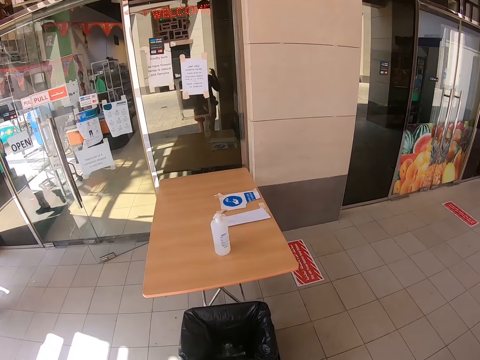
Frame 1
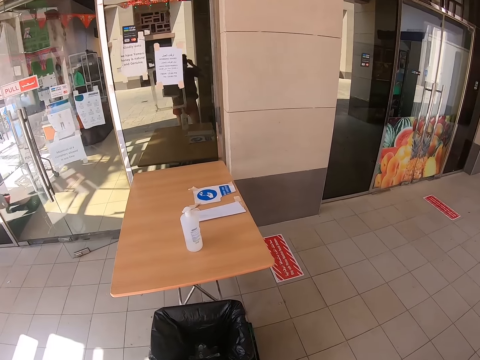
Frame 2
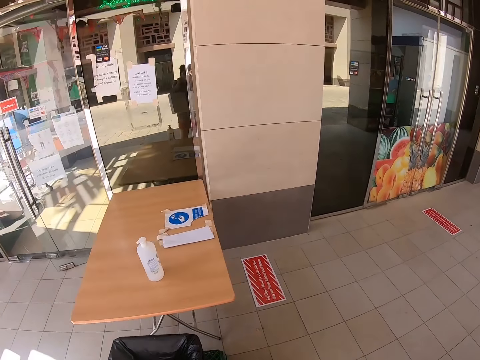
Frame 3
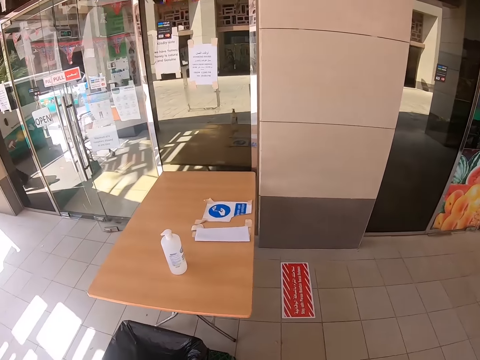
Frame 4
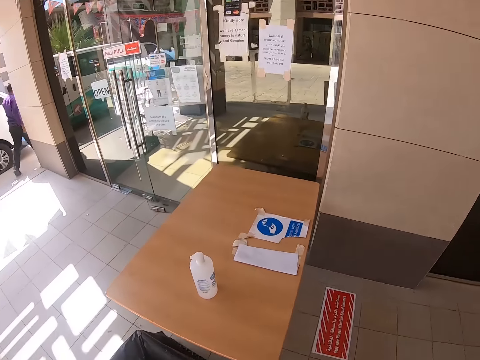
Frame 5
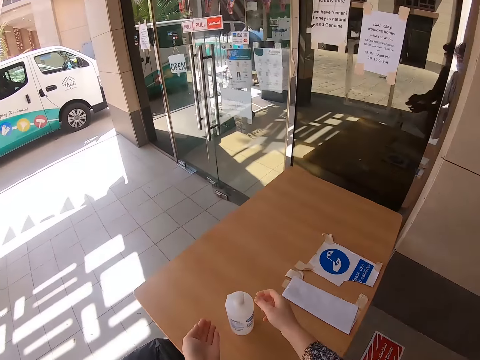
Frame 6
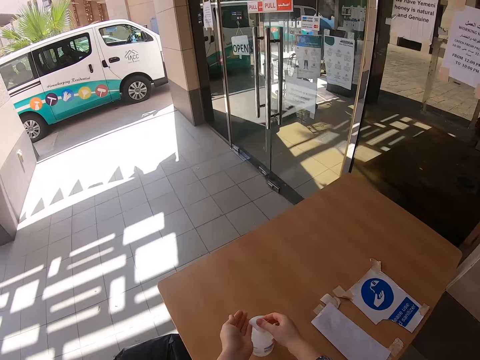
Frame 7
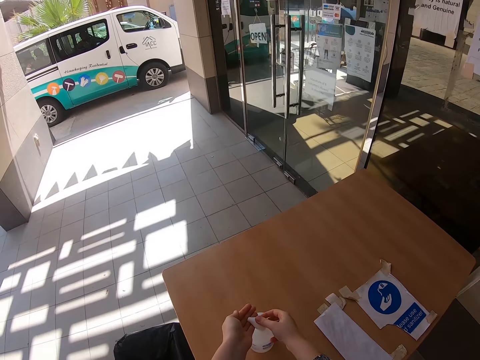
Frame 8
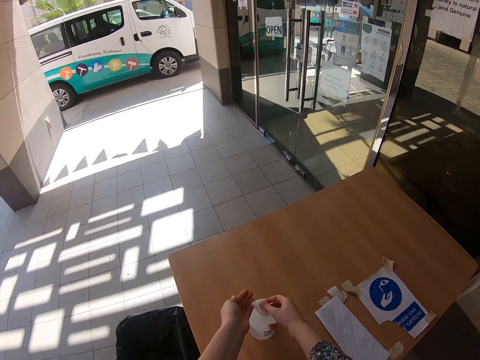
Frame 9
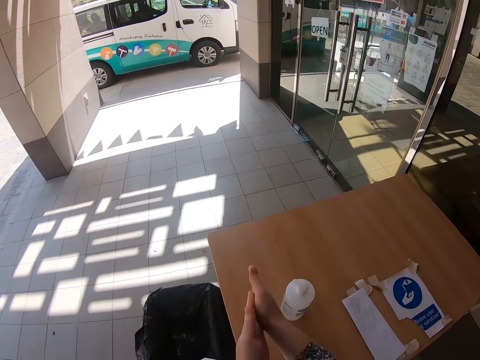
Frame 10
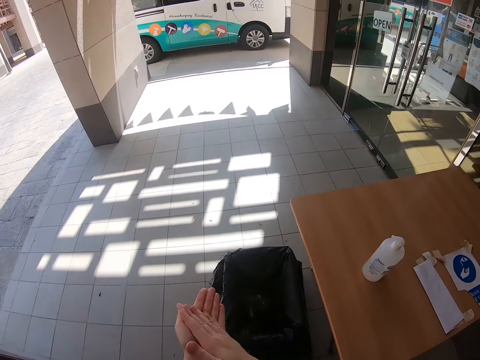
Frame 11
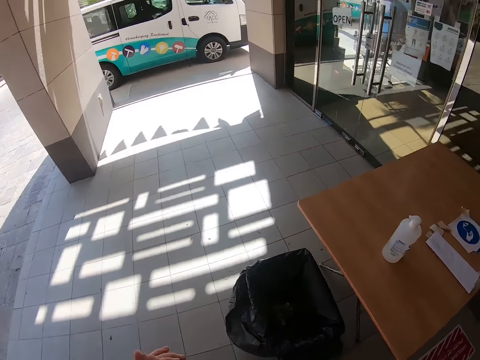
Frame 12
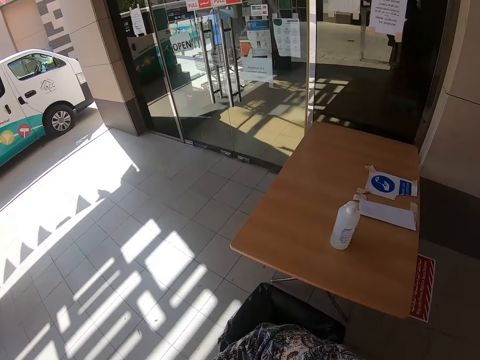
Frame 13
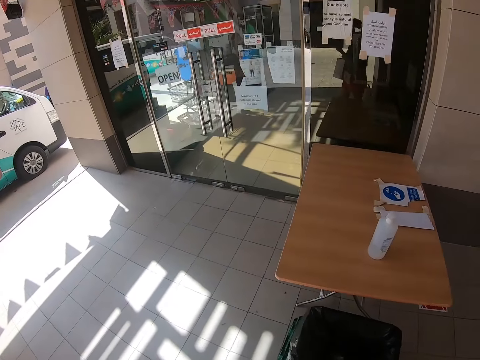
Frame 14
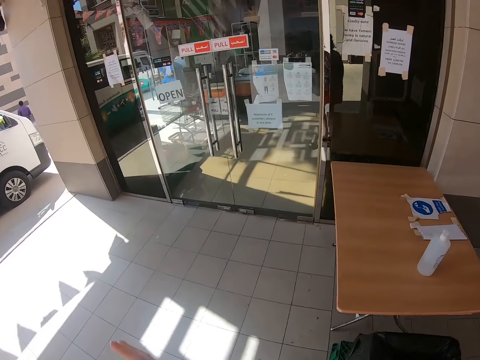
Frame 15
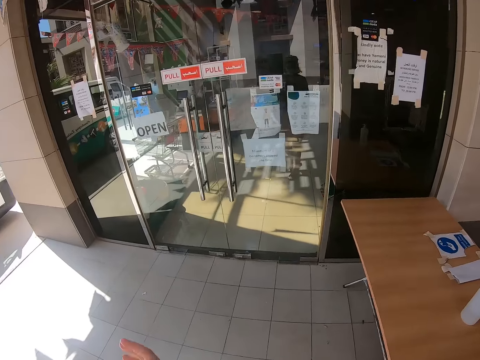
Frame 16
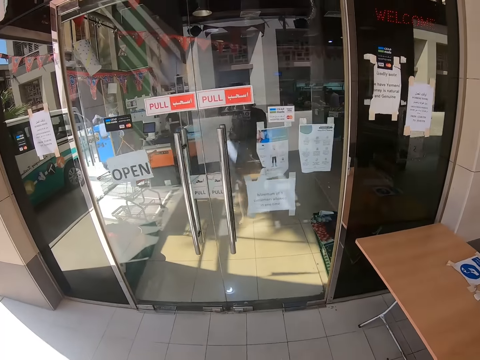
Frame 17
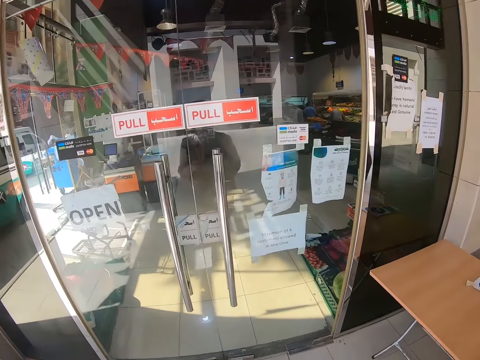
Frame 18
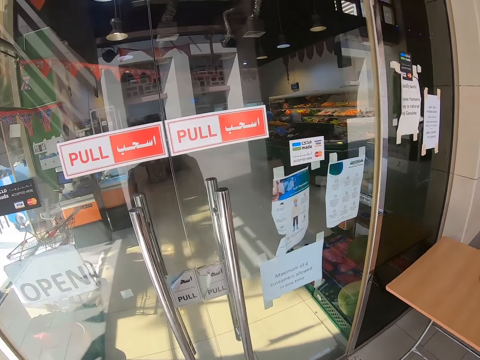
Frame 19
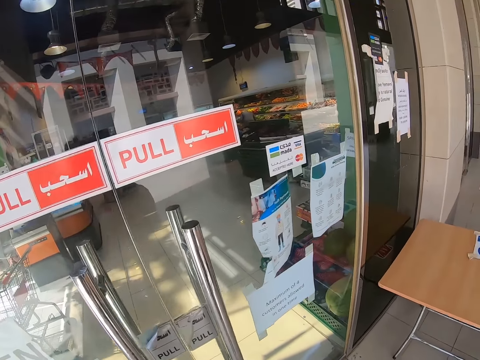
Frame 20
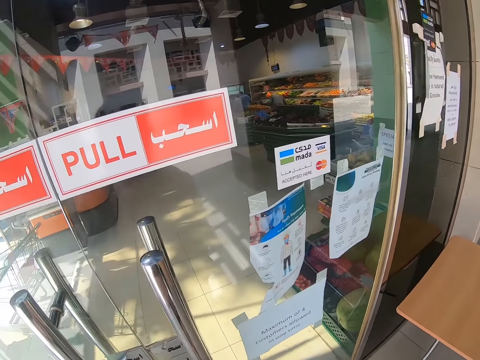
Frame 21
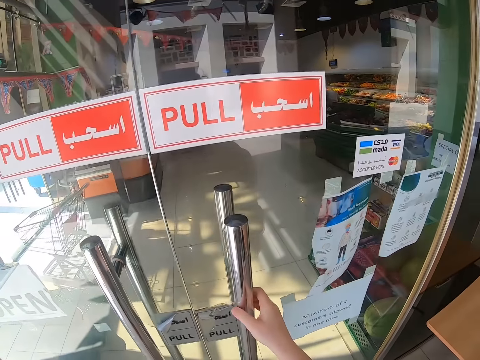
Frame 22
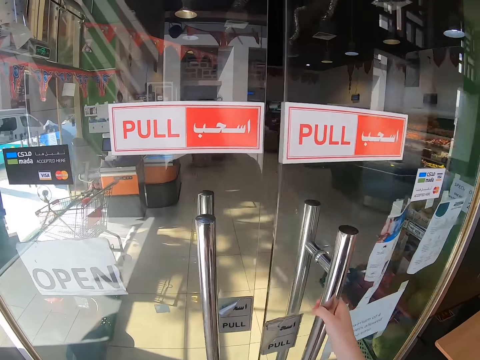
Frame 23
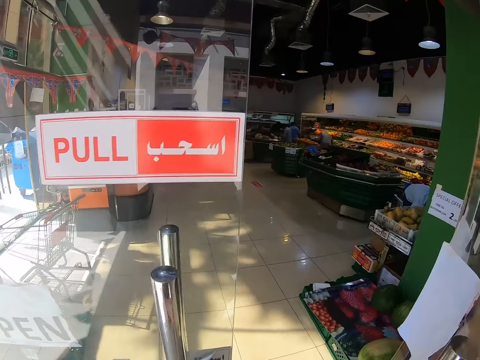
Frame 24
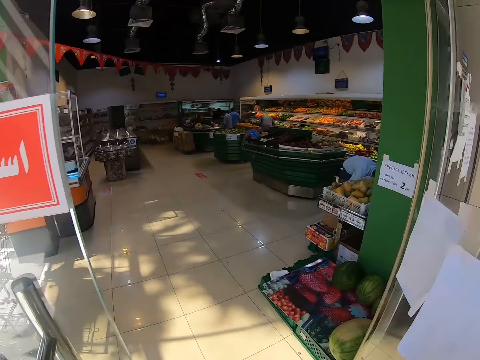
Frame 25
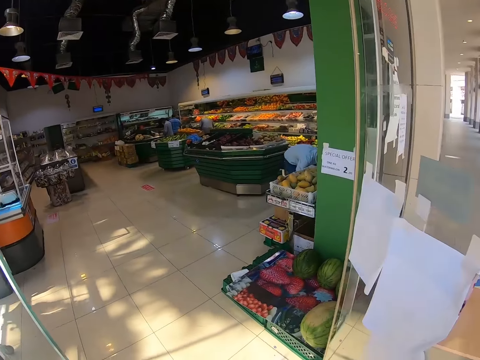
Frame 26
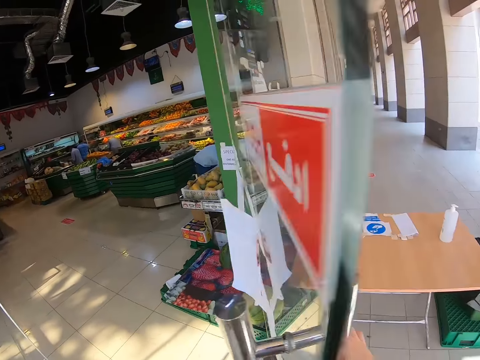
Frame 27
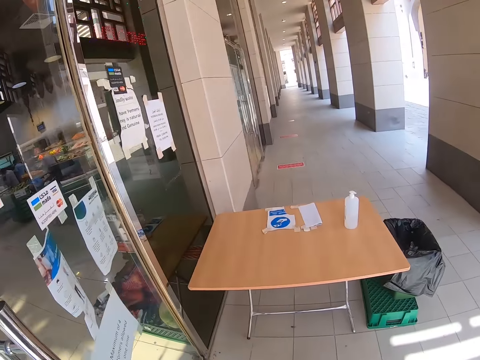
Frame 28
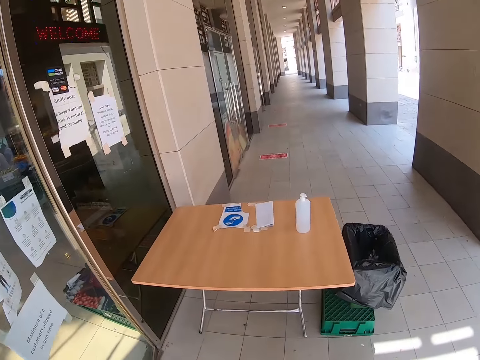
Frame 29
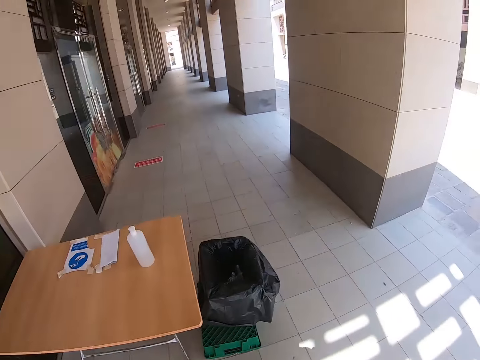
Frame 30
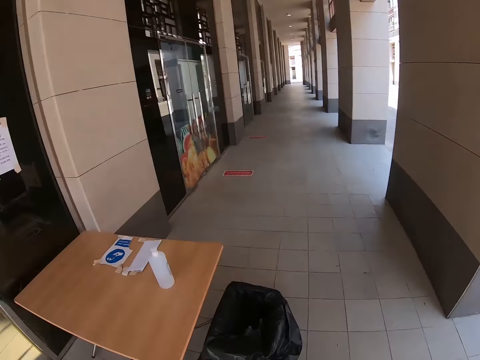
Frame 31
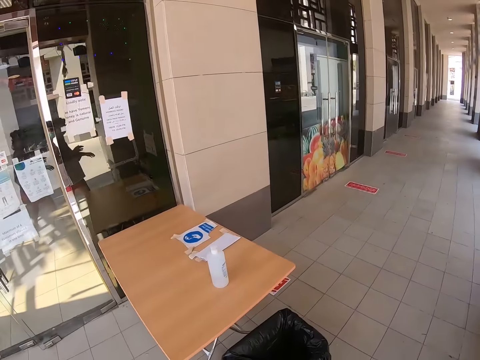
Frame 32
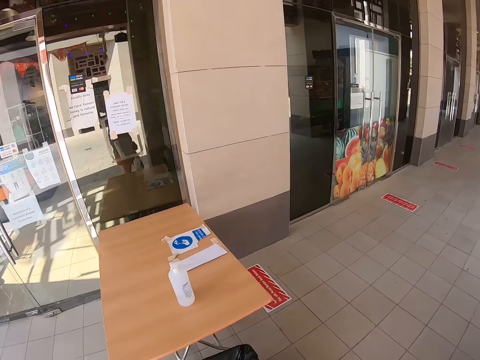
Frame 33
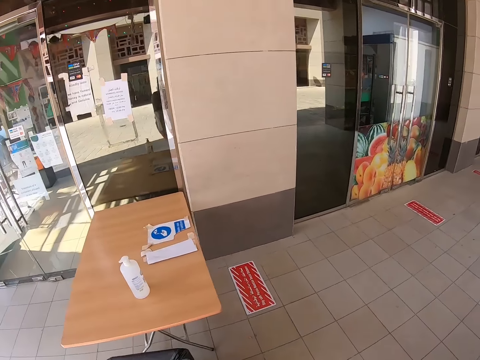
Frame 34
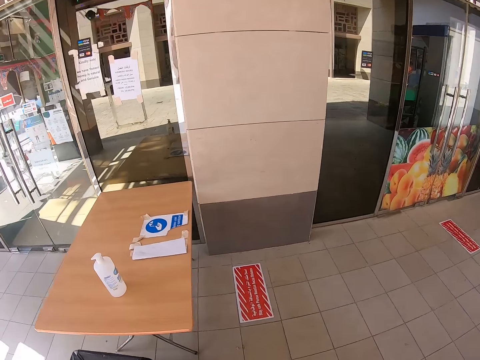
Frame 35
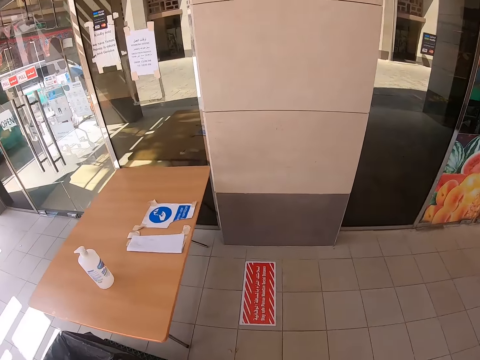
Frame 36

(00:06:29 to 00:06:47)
The camera wearer wears the face mask. They put sanitizer on the right hand. They rub sanitizer on both hands. They pull the door. They open the door. They close the door. They walk towards the table.

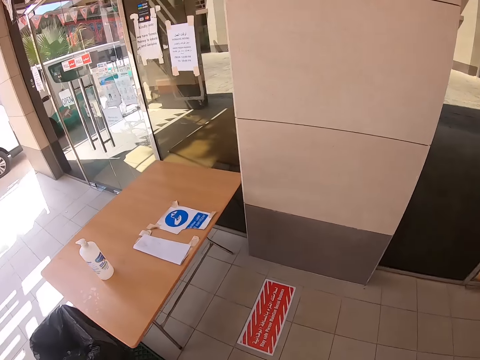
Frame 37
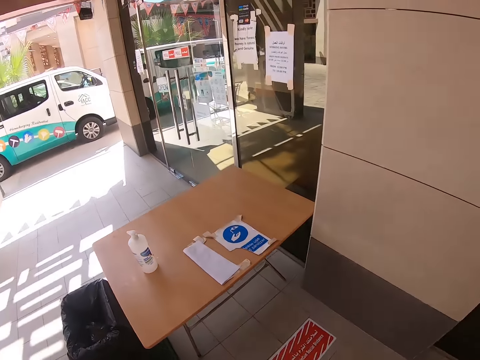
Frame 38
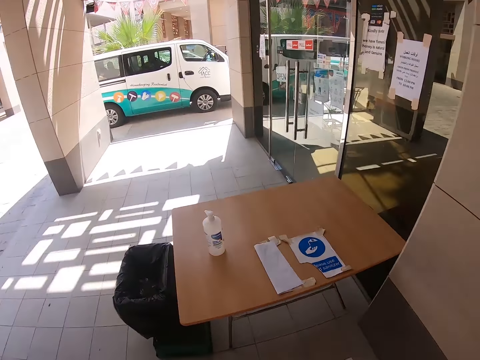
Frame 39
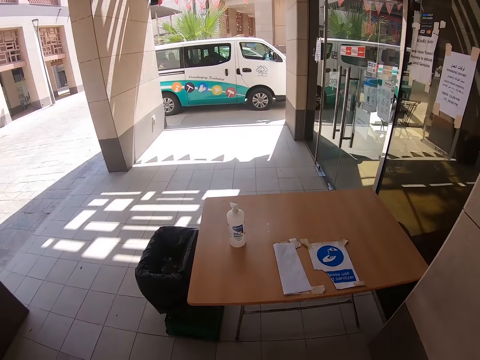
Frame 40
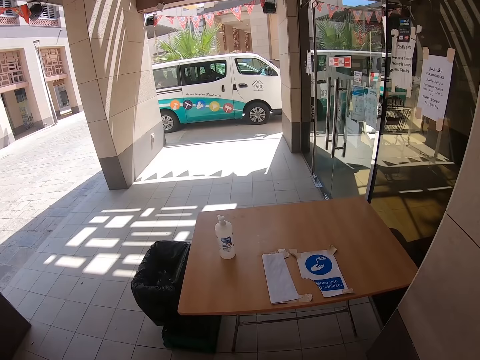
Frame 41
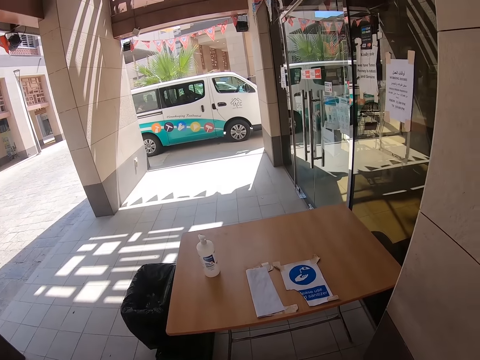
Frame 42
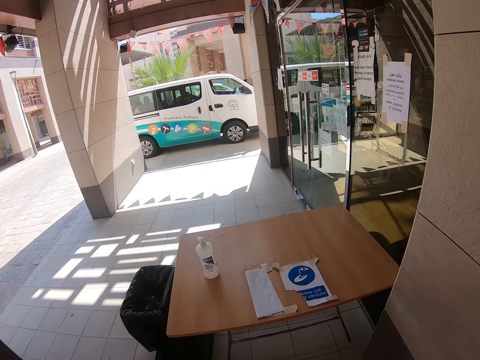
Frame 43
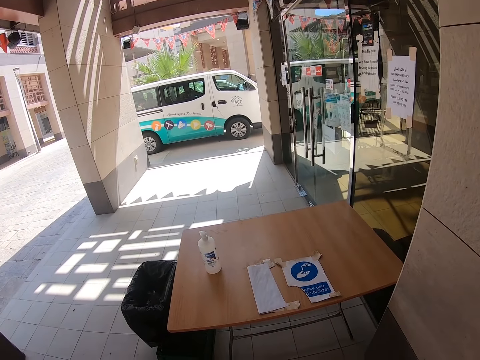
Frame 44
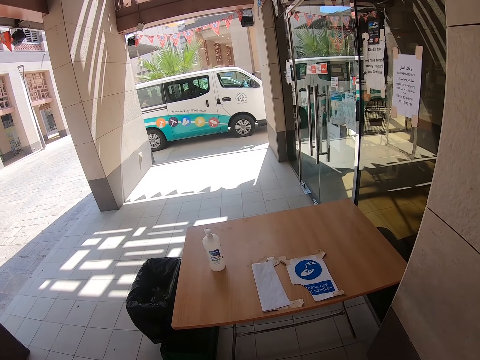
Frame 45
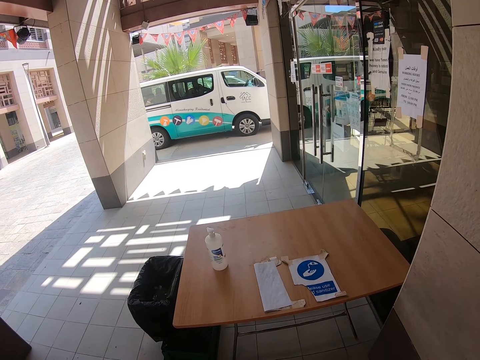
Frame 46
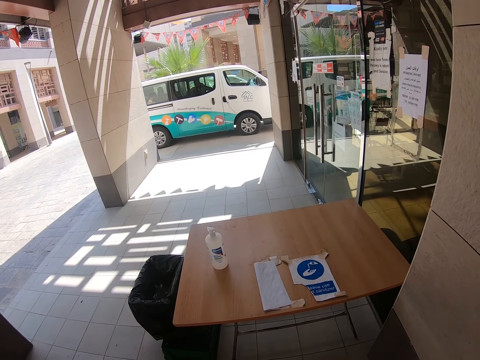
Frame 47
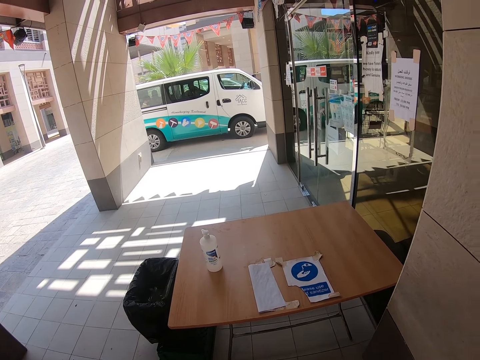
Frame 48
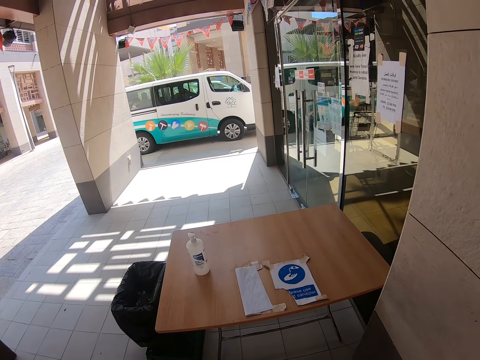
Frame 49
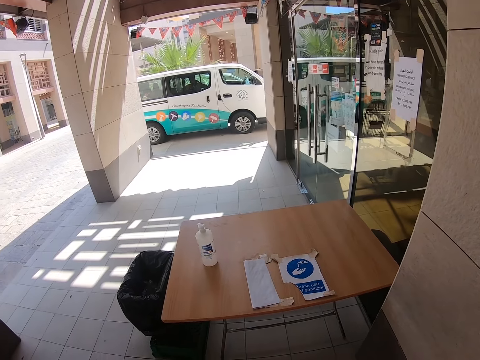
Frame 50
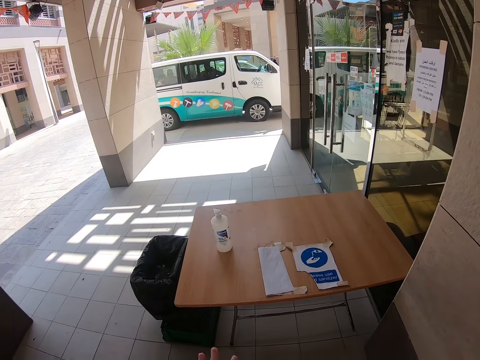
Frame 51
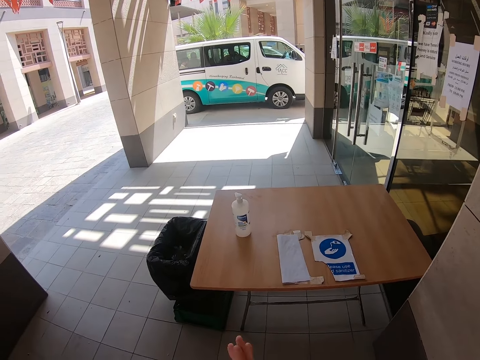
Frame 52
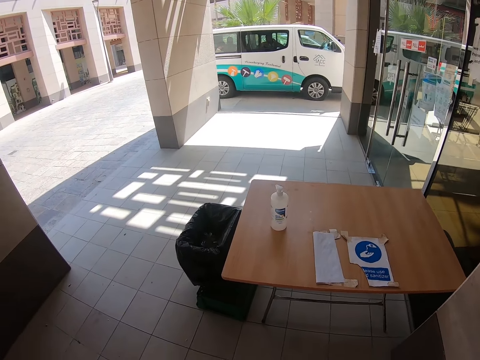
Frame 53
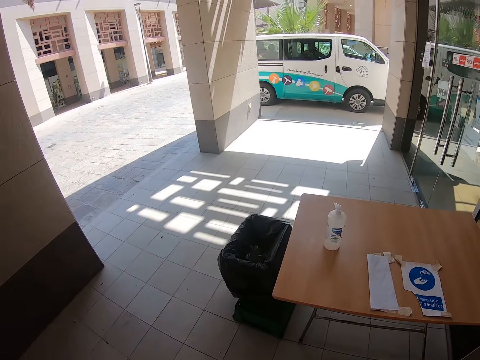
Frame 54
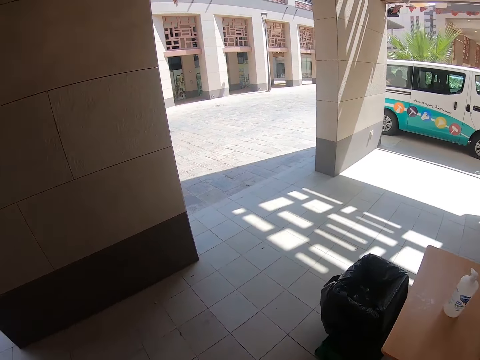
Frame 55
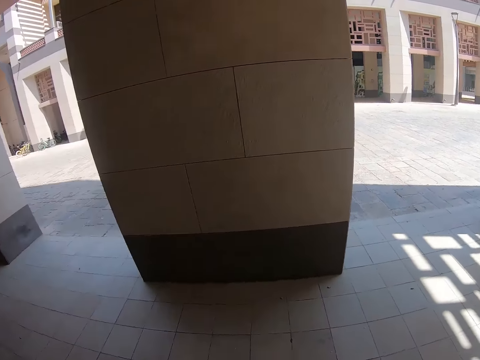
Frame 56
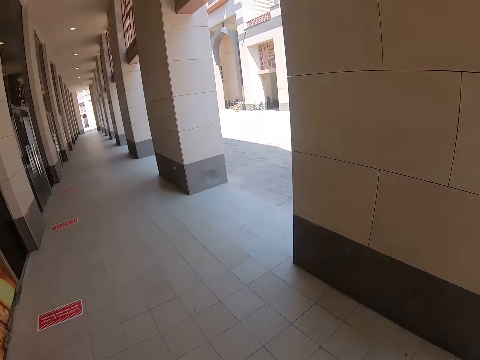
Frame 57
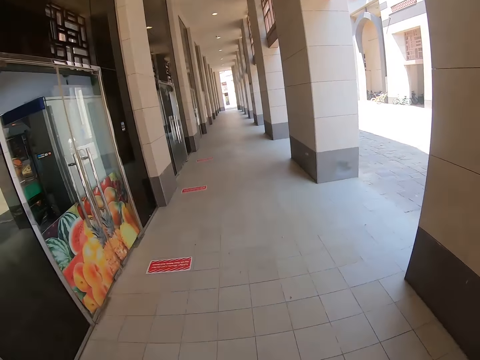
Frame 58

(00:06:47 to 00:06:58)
The camera wearer stands beside the table. They rub hands together. They look around the block.
